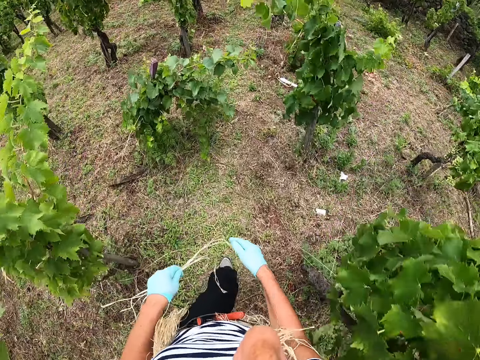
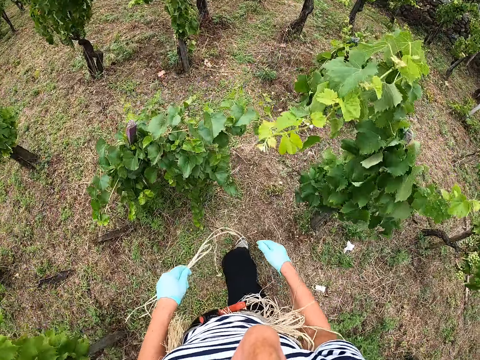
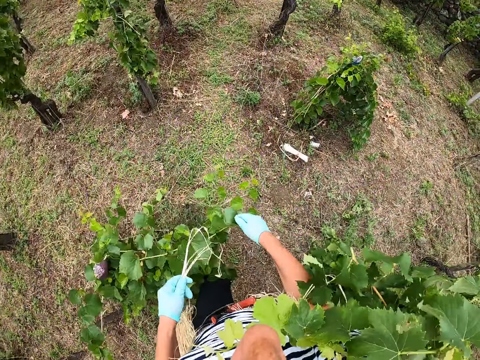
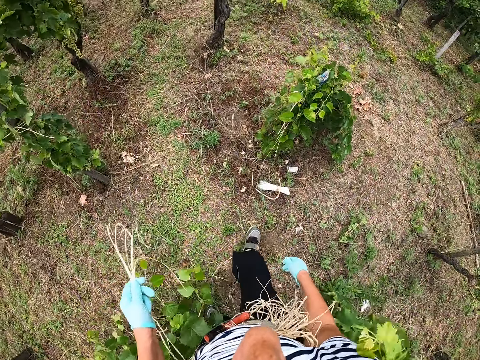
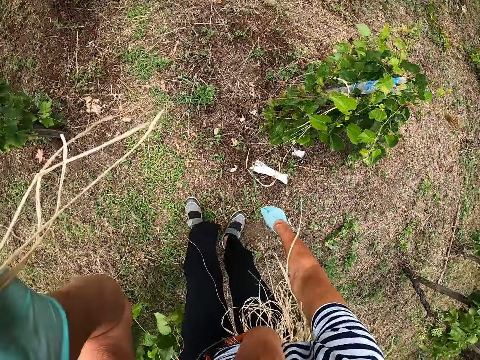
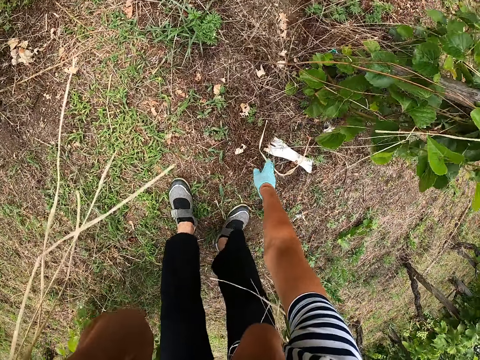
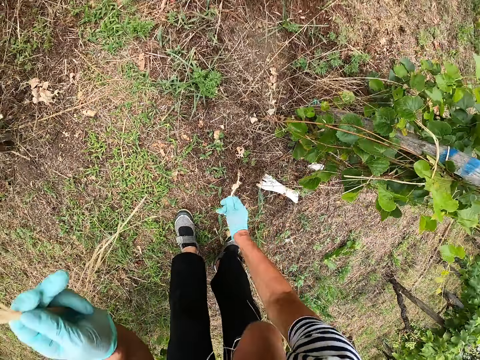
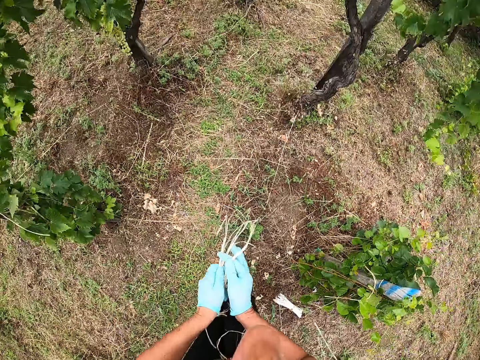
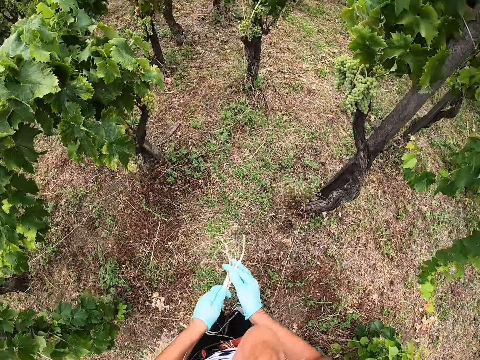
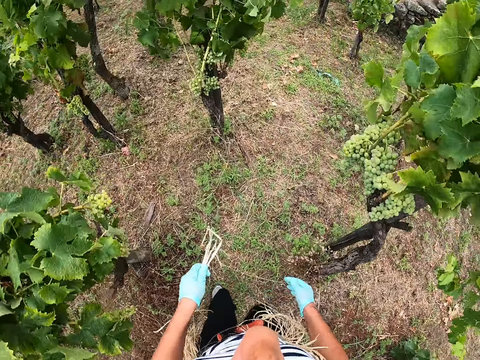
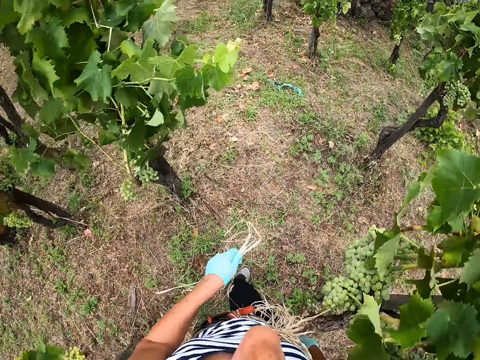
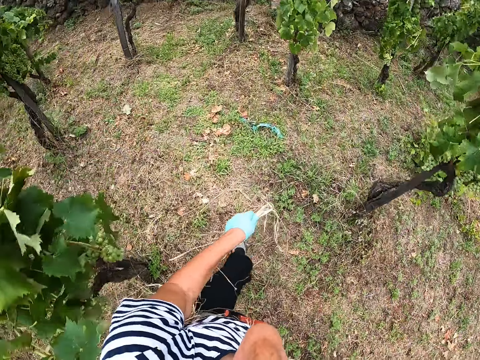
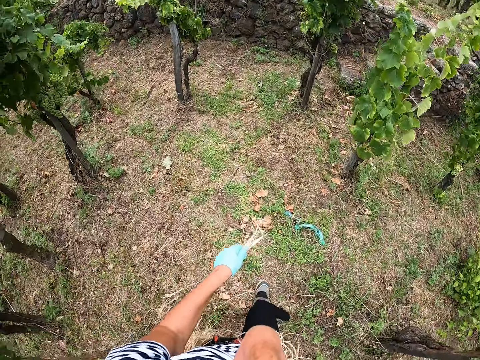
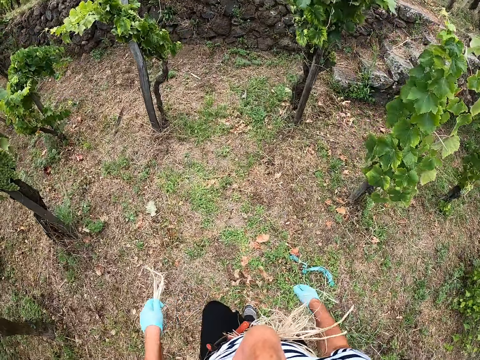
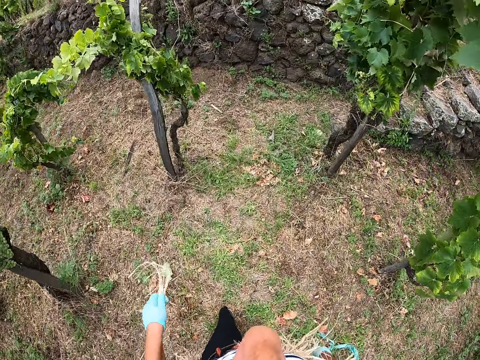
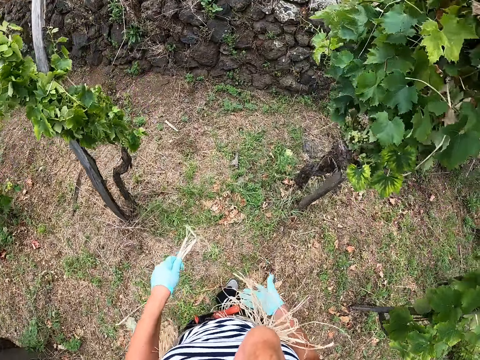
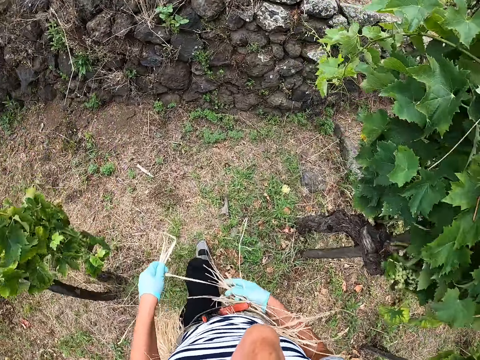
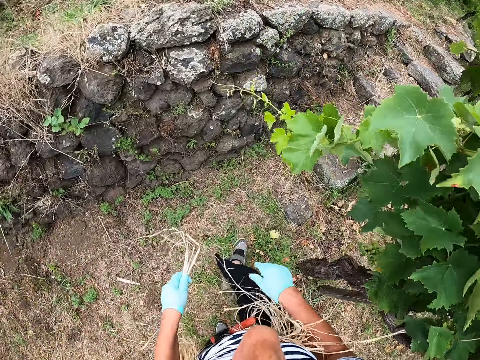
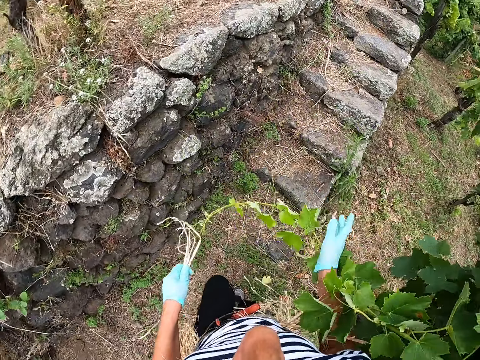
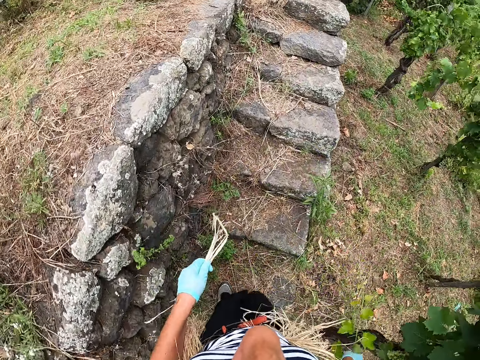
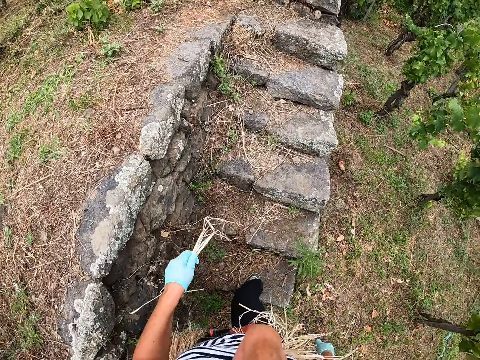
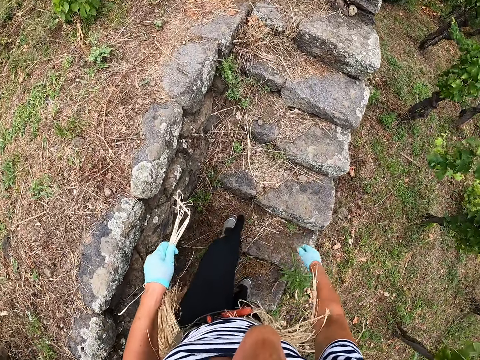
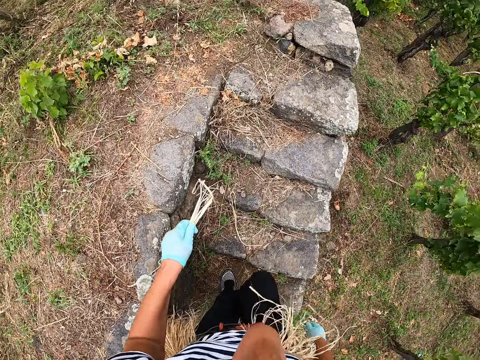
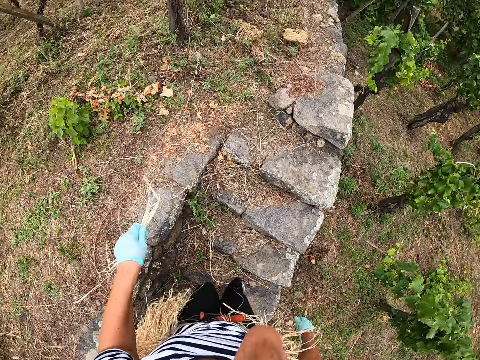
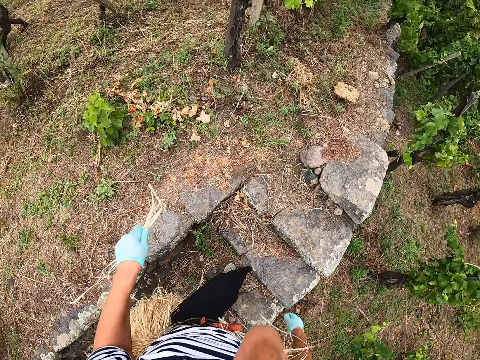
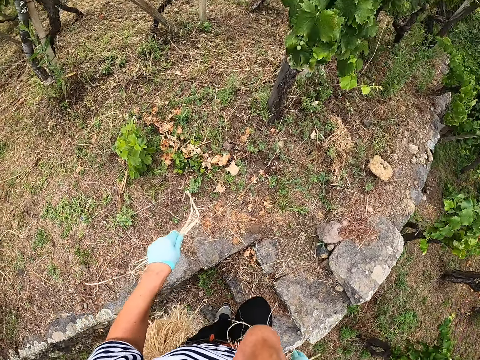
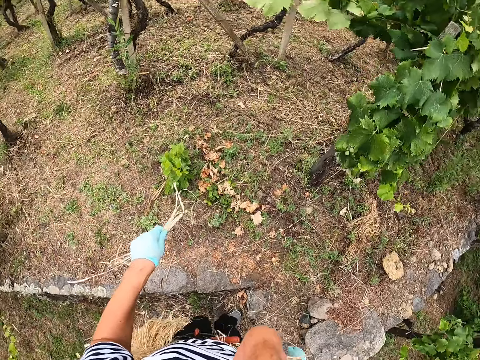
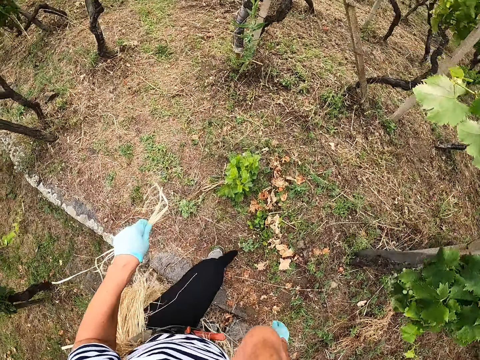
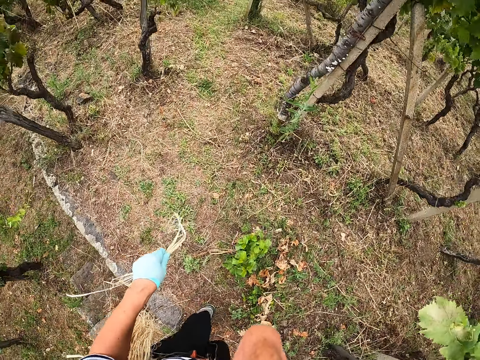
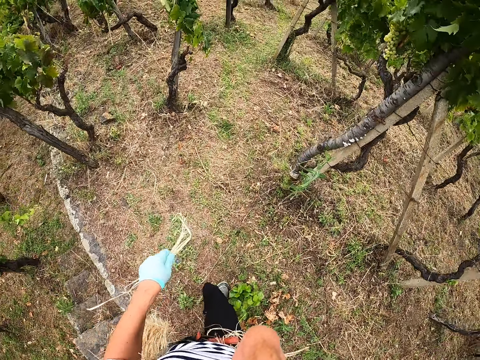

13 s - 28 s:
The camera wearer bends towards the ground. She picks up the rope or dry sisal. She stands up. She holds the rope with both her hands. She puts the dry sisal on the left hand. She walks towards another bush. She pushes the leaves. She walks around.

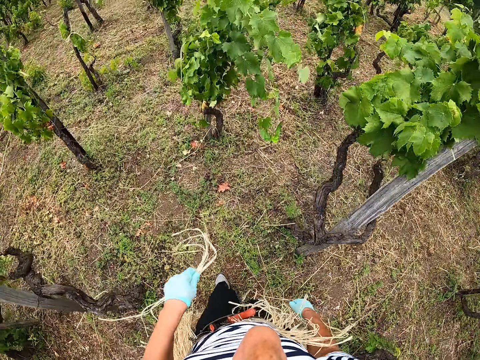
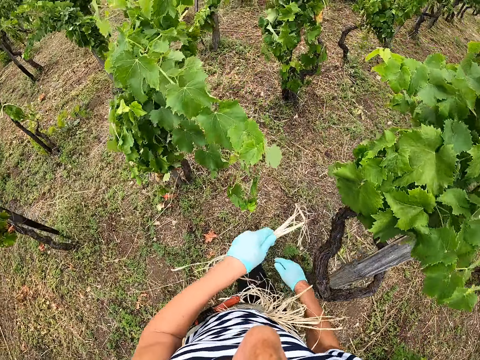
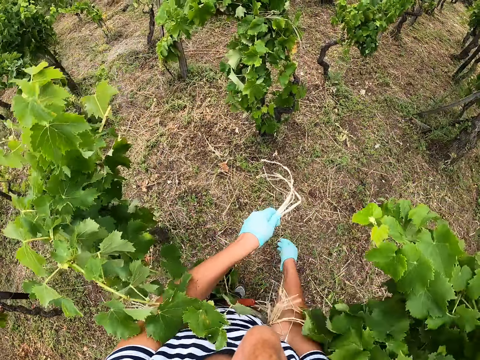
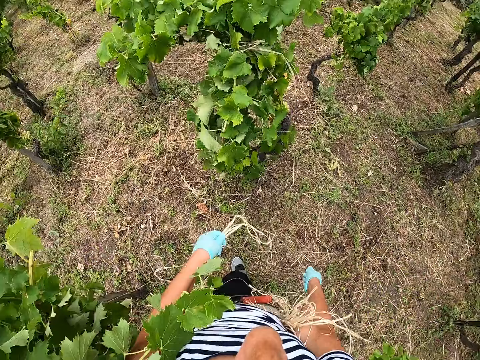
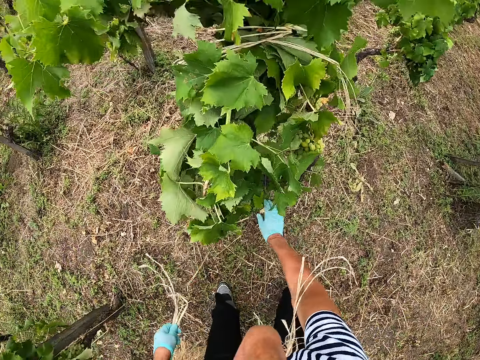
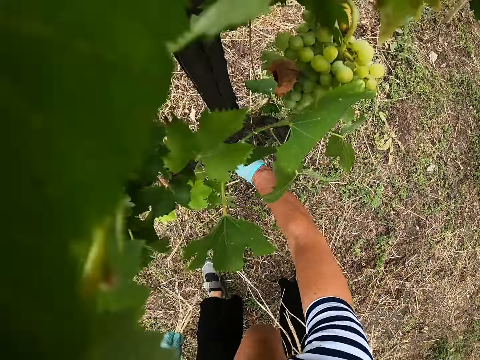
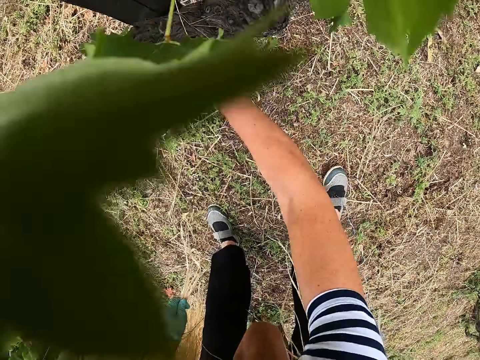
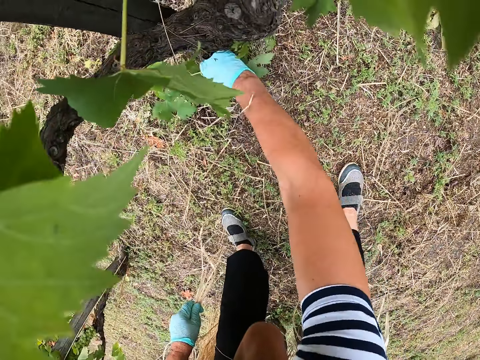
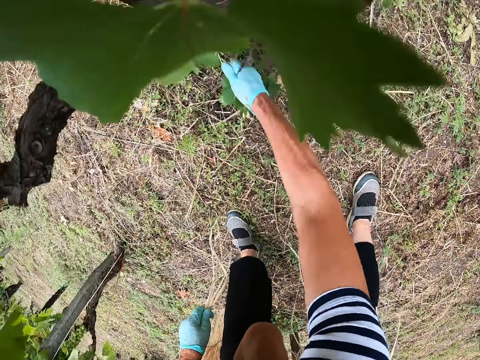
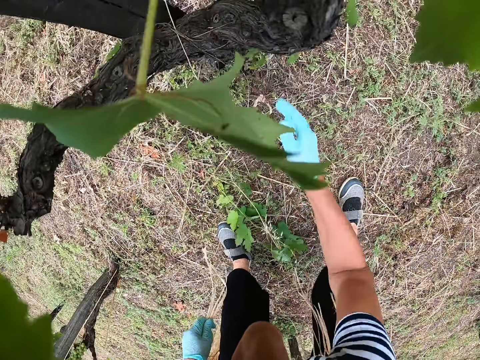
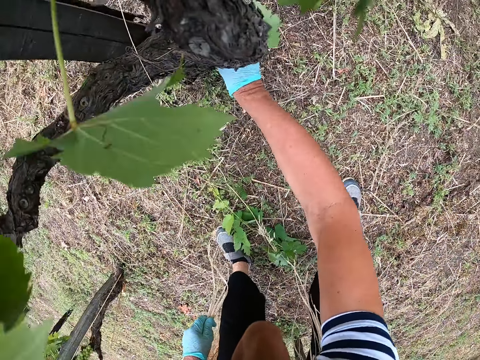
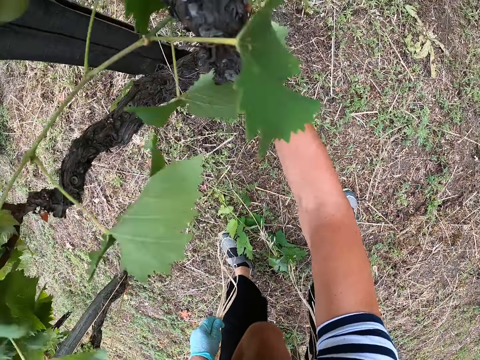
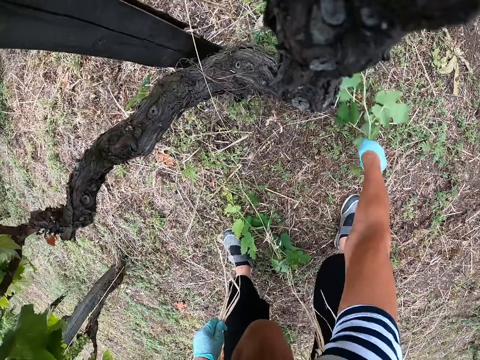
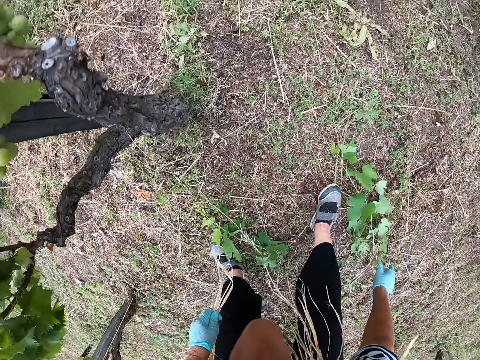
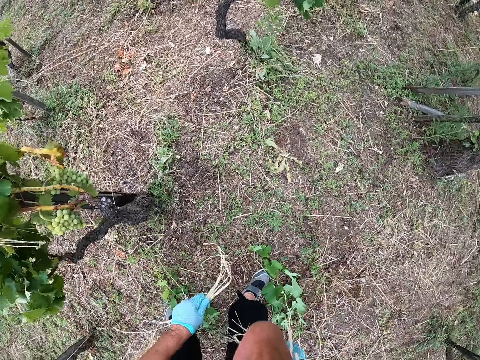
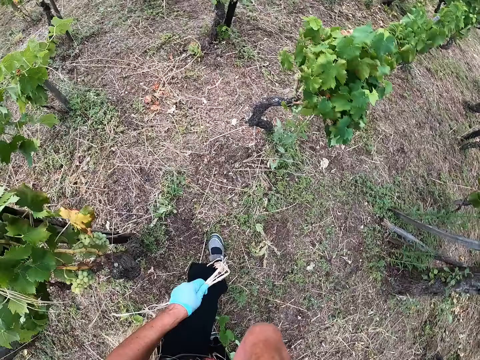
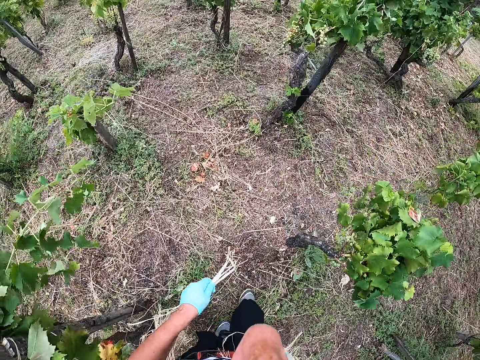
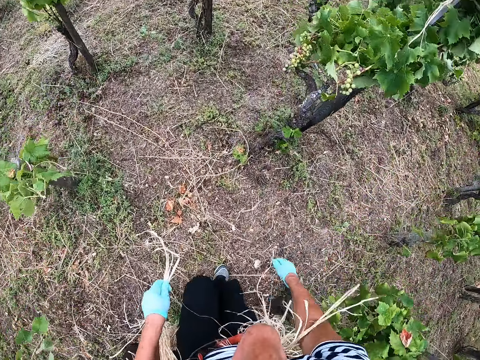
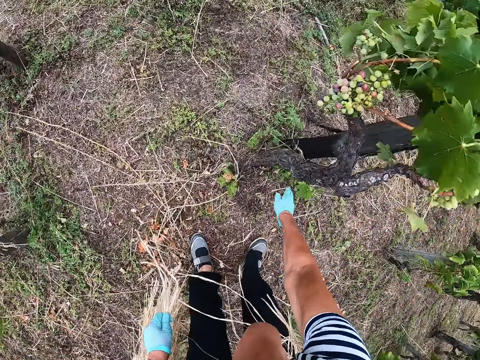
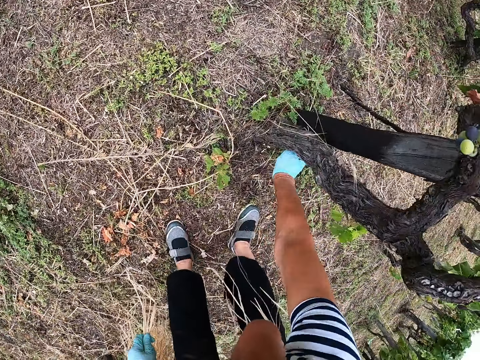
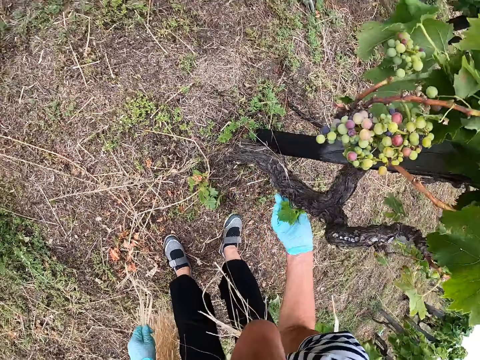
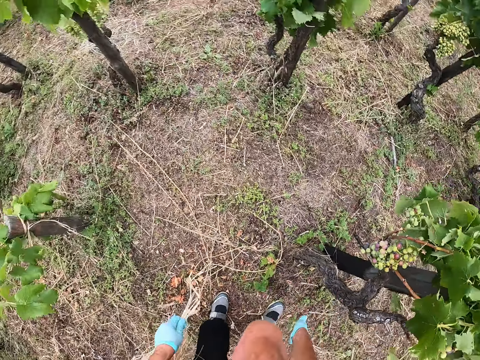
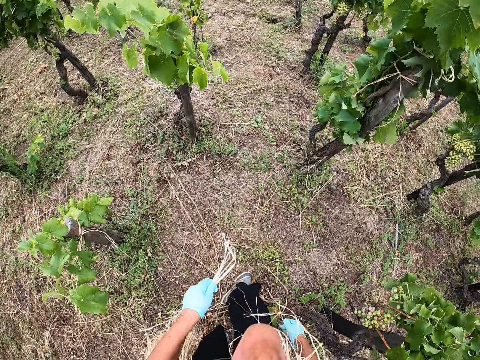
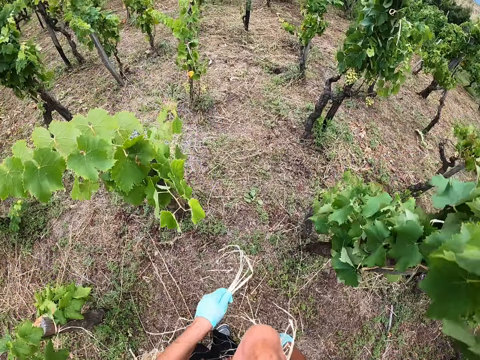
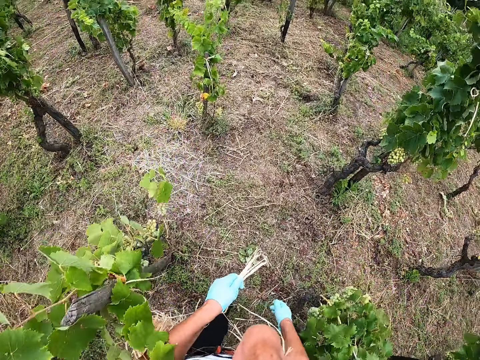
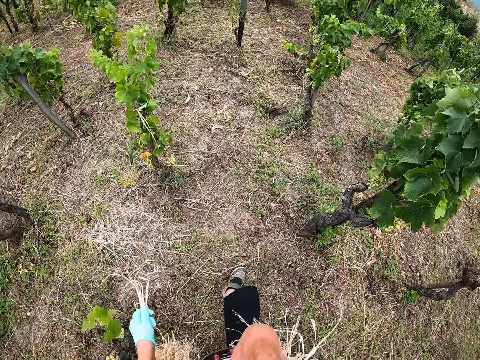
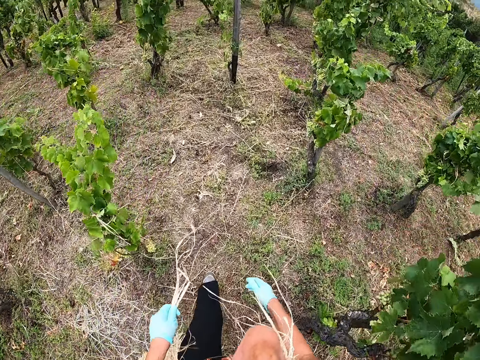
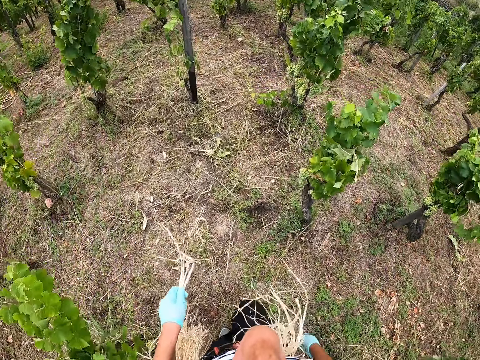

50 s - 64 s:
The camera wearer bends towards the ground. She uproots a leaf. She cuts the branch with her hand. She places the branch on the ground. She pulls on another branch. She places the branch on the ground. She moves towards another bush. She moves the branch to the ground. She uproots a leaf. She stands up. She pulls on another branch and throws the branch on the ground. She walks towards another bush.
